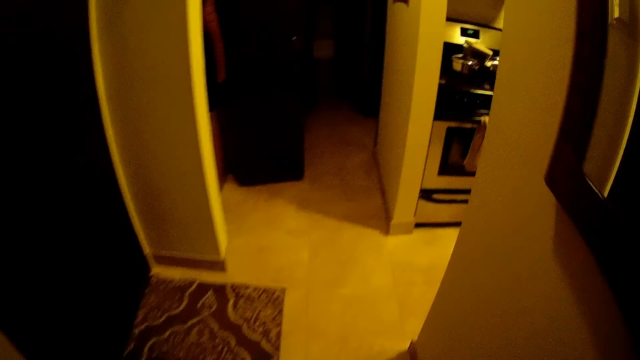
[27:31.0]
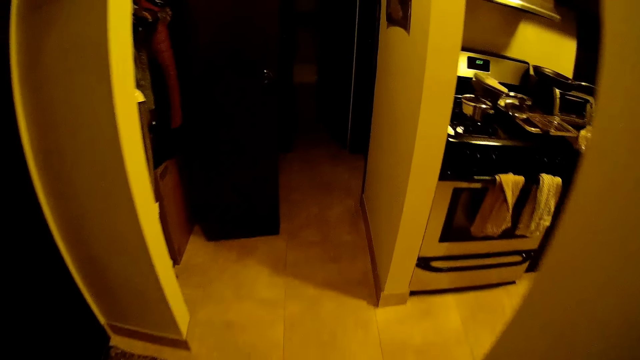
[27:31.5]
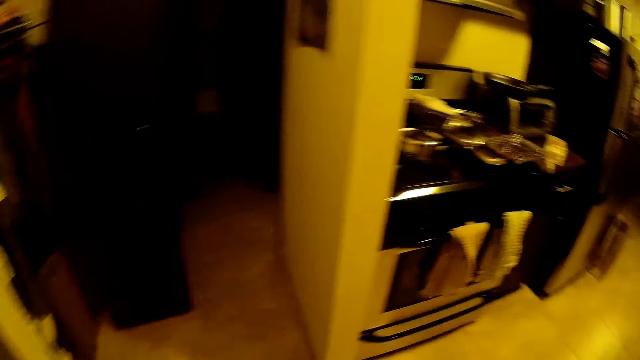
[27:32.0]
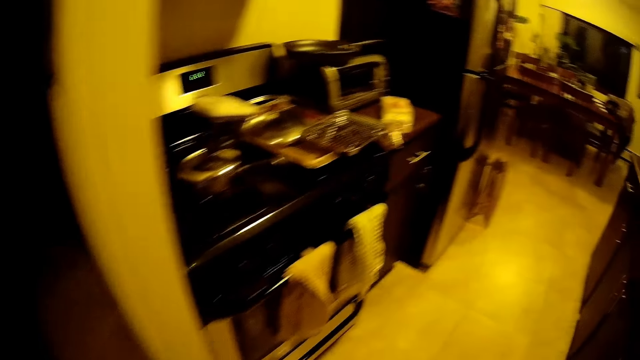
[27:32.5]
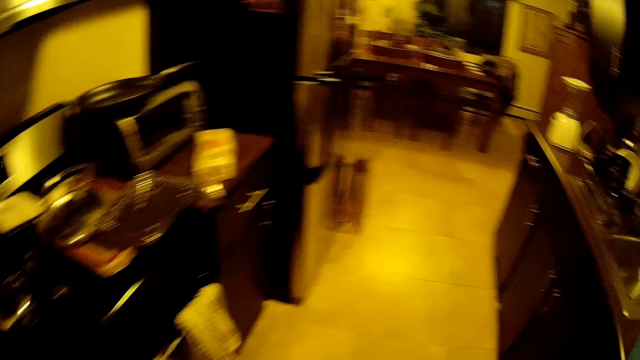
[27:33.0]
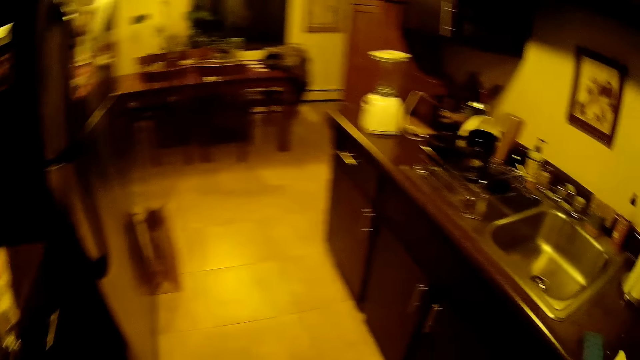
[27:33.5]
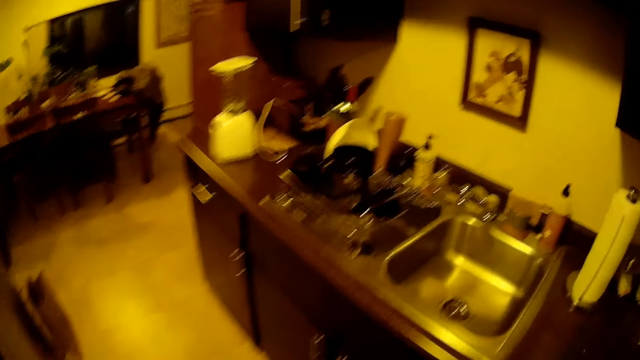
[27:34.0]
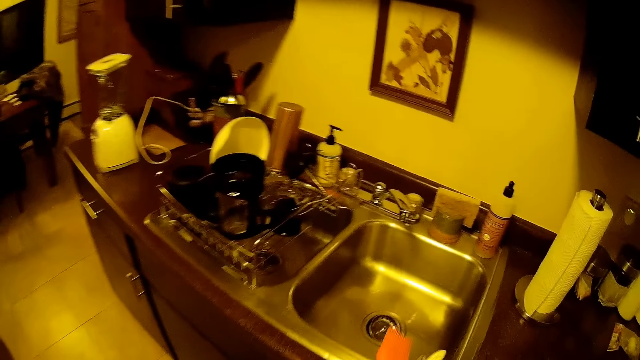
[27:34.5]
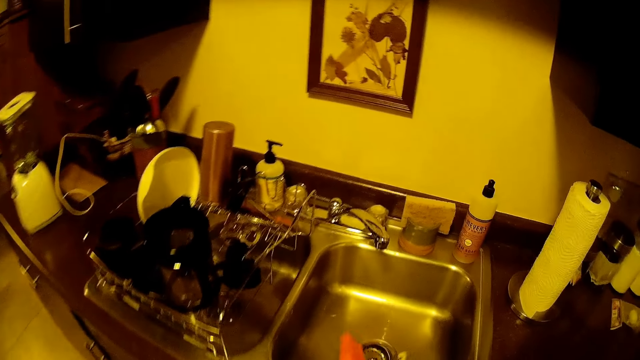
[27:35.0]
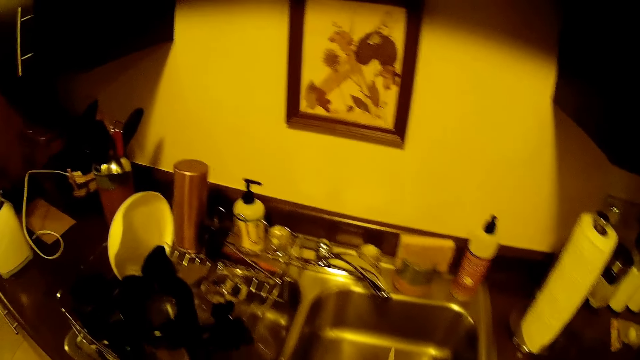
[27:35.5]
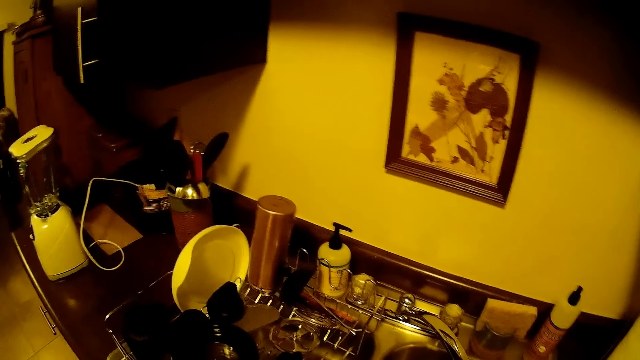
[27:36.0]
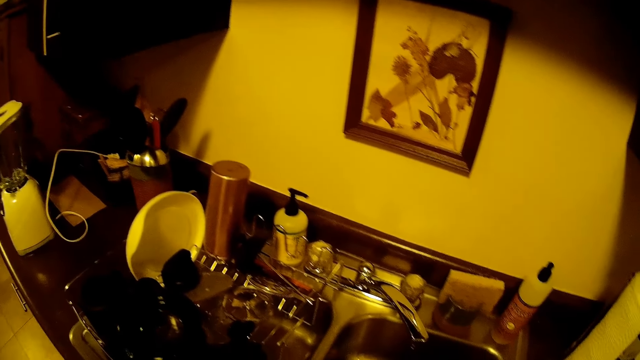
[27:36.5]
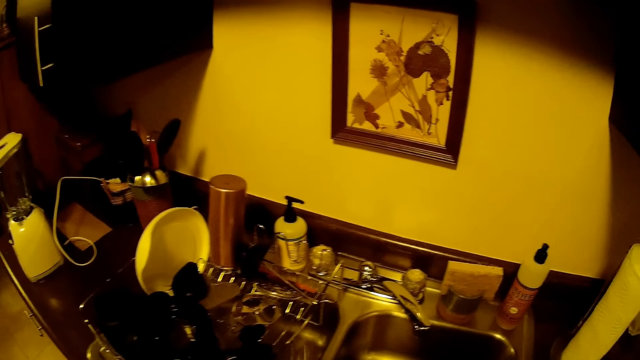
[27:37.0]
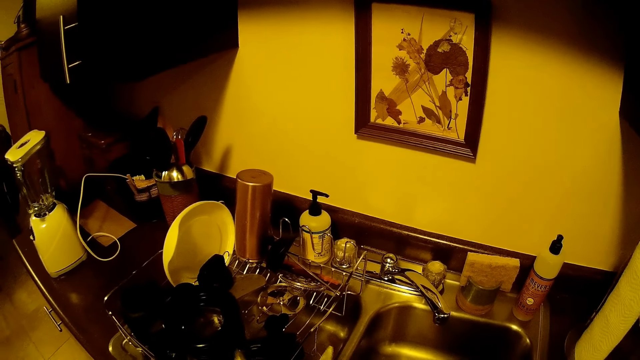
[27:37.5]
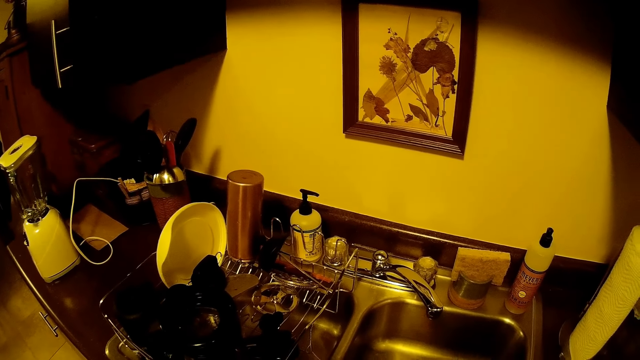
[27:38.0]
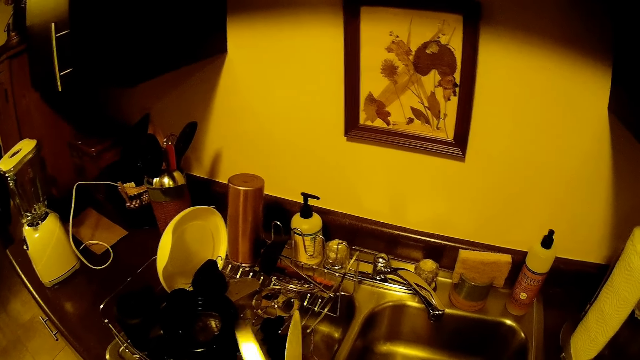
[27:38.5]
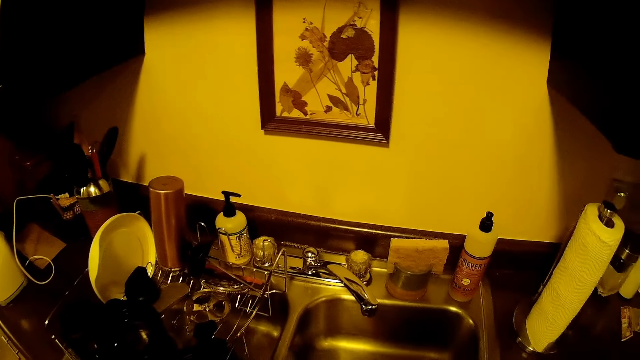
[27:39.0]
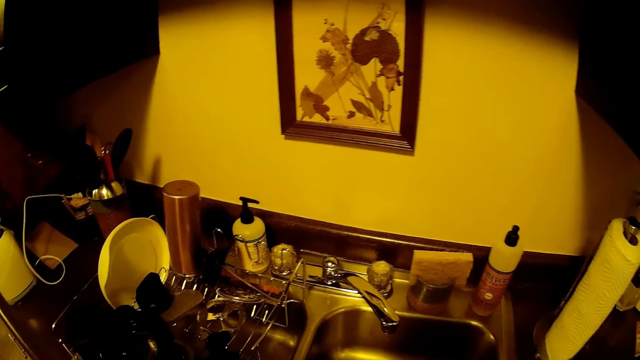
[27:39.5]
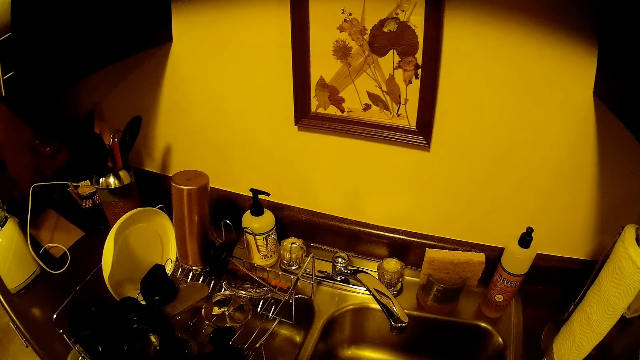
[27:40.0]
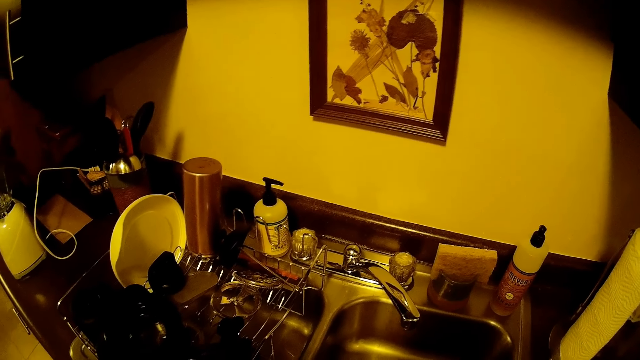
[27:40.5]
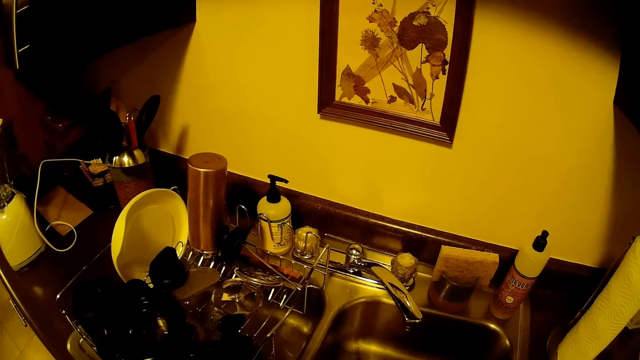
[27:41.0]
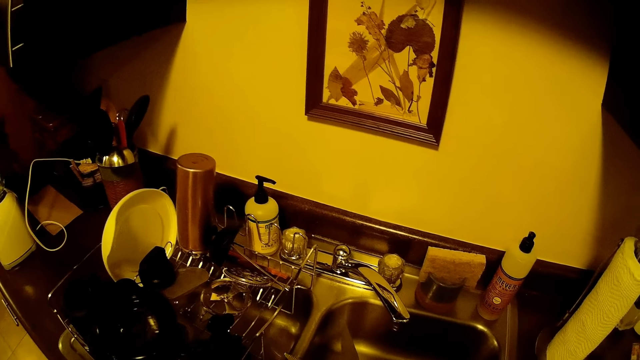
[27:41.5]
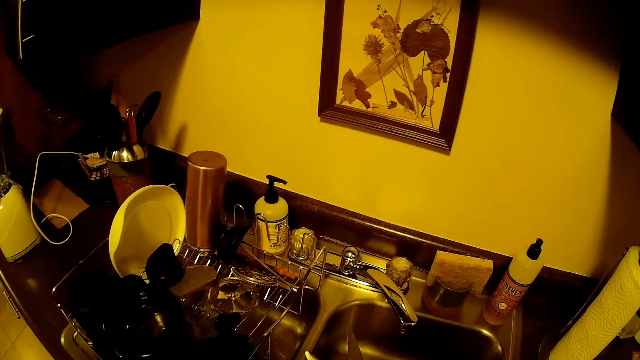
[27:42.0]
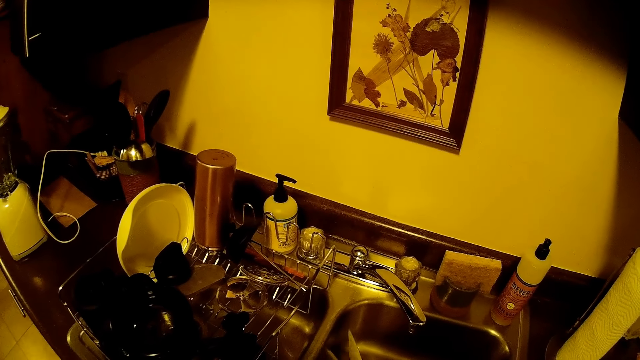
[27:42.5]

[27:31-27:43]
The camera wearer walks into a kitchen from the parlor. They hold two knives with both hands. They separate the knives with both hands. They put the knives together with their hands.

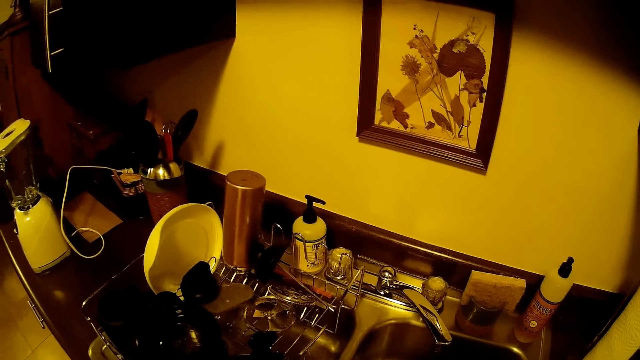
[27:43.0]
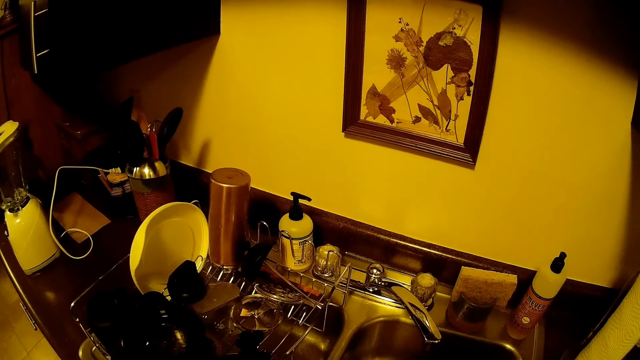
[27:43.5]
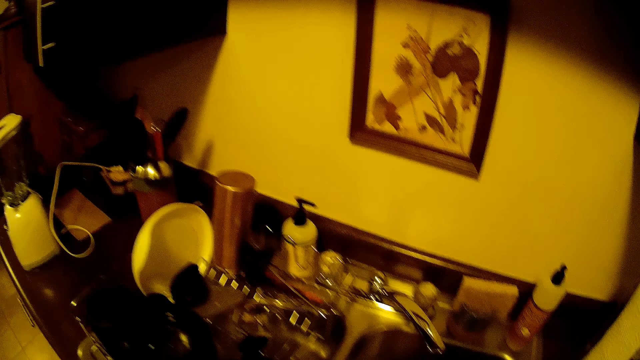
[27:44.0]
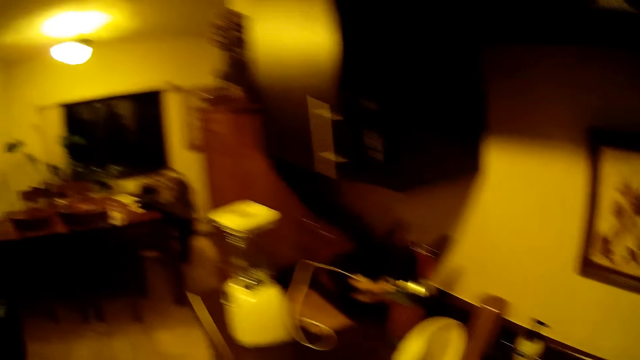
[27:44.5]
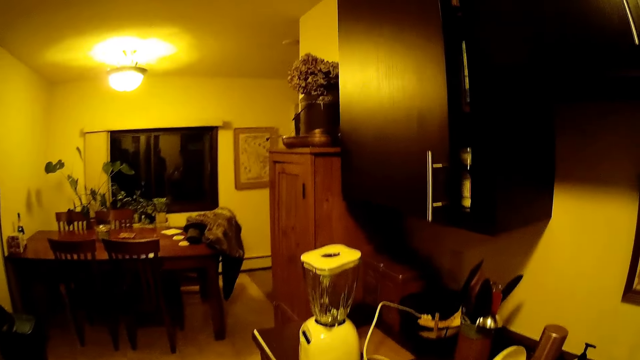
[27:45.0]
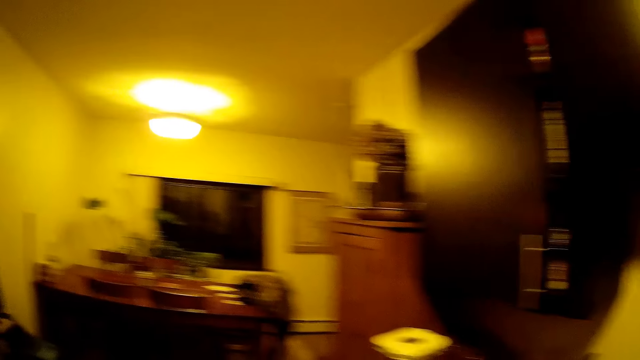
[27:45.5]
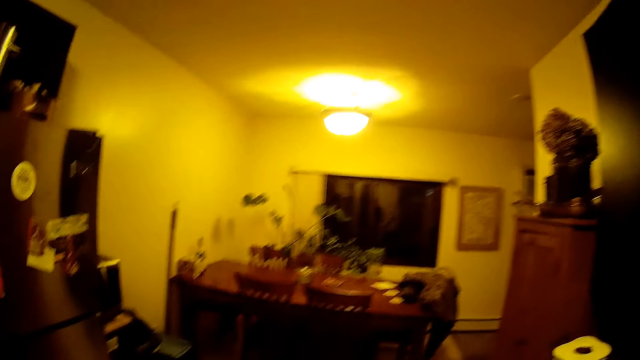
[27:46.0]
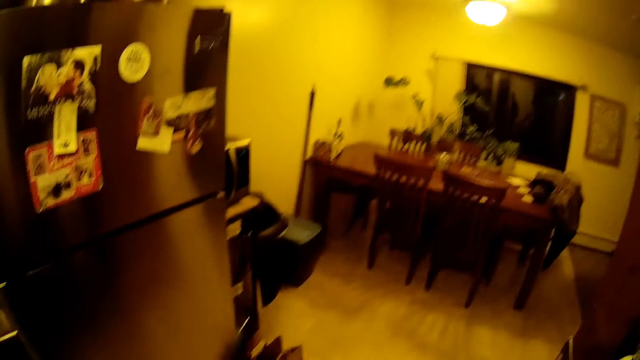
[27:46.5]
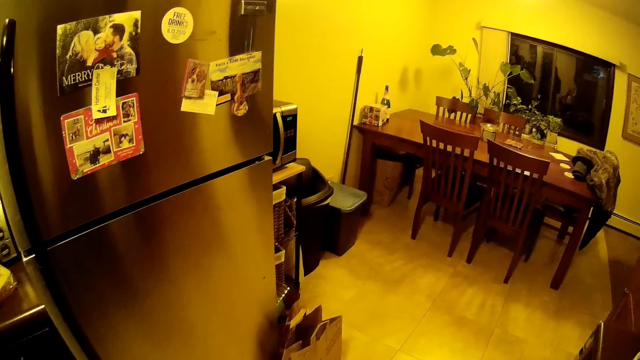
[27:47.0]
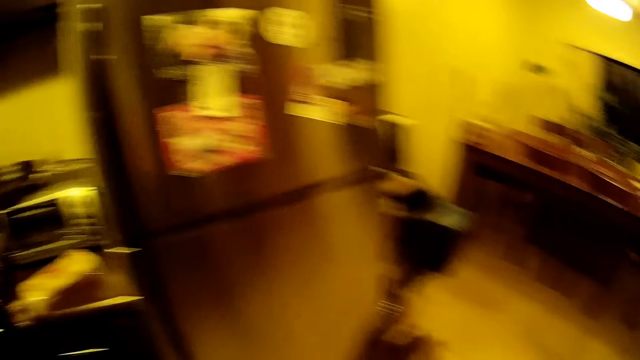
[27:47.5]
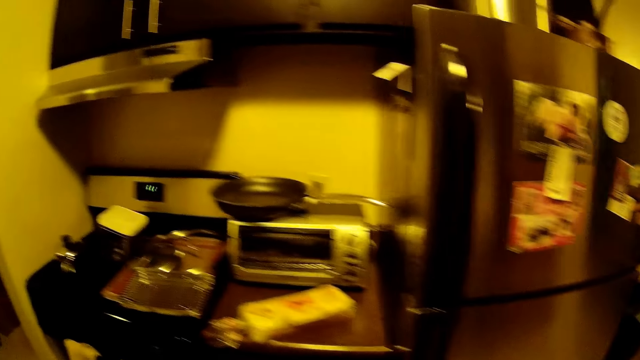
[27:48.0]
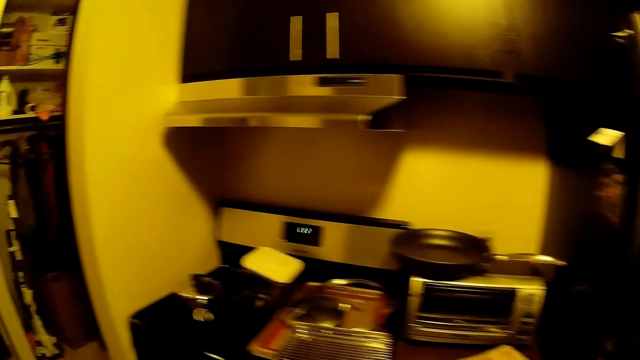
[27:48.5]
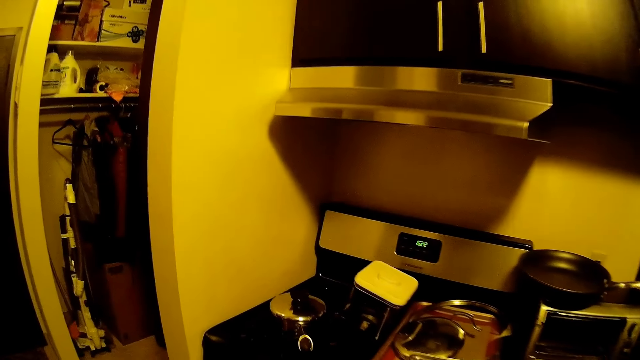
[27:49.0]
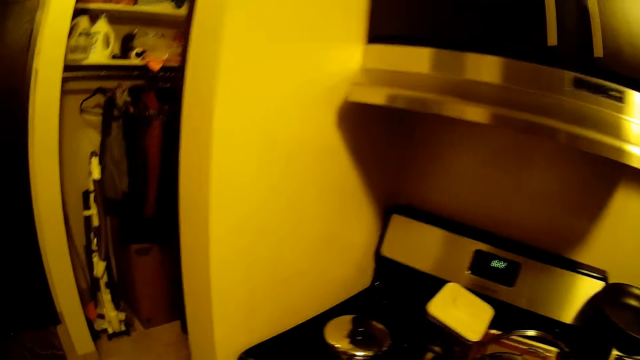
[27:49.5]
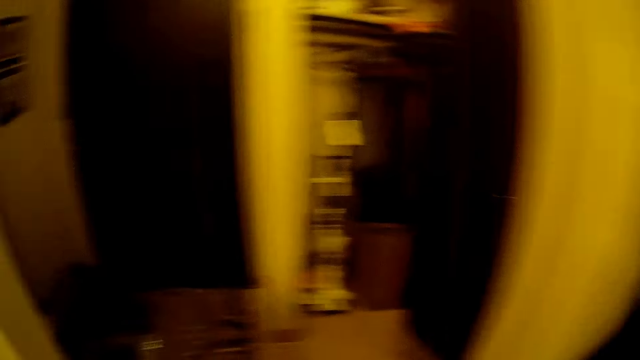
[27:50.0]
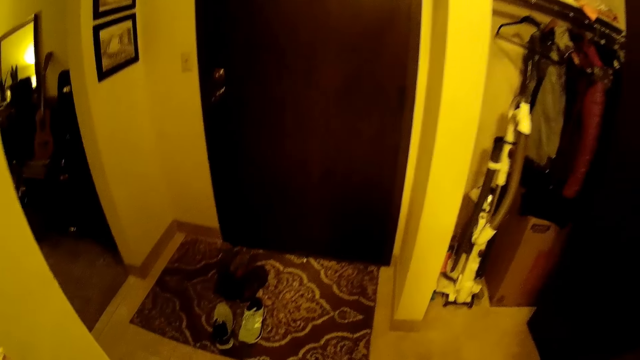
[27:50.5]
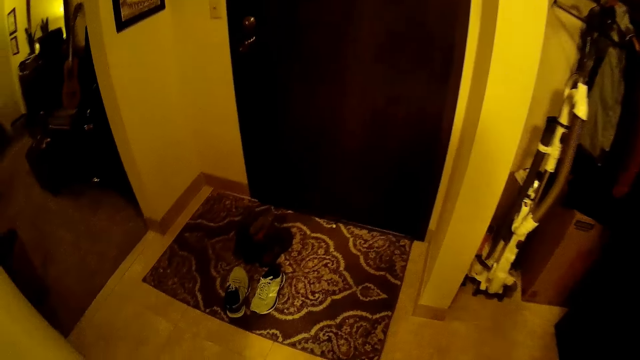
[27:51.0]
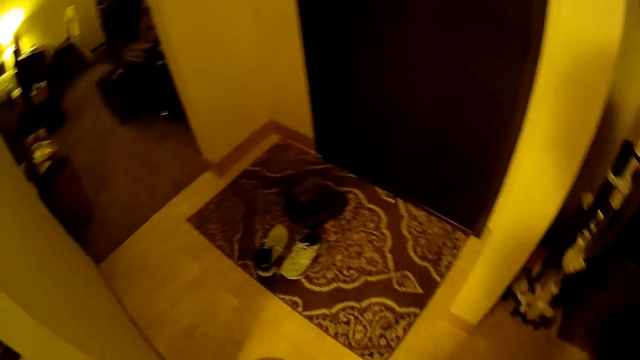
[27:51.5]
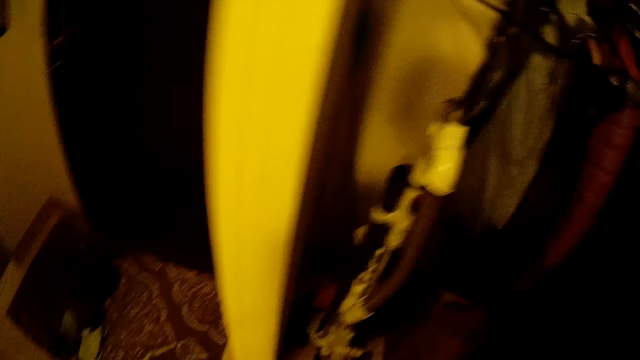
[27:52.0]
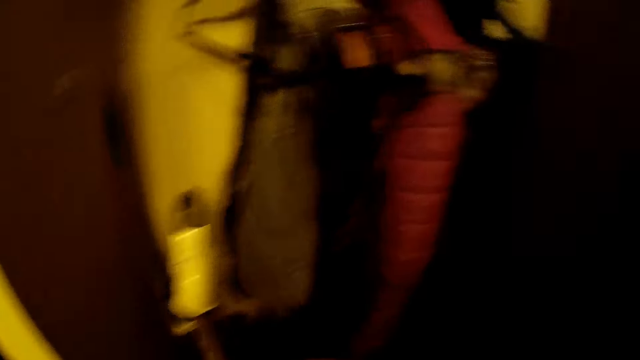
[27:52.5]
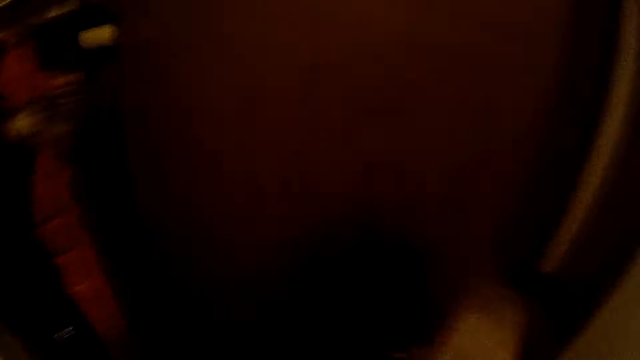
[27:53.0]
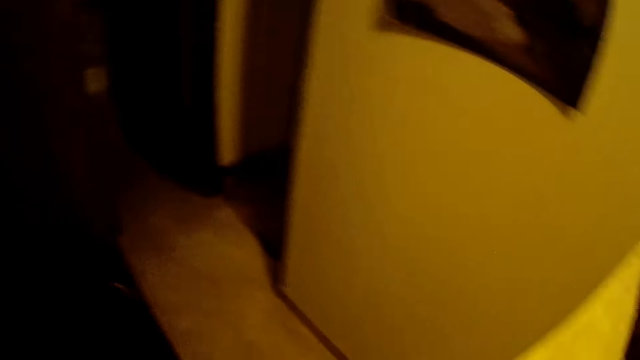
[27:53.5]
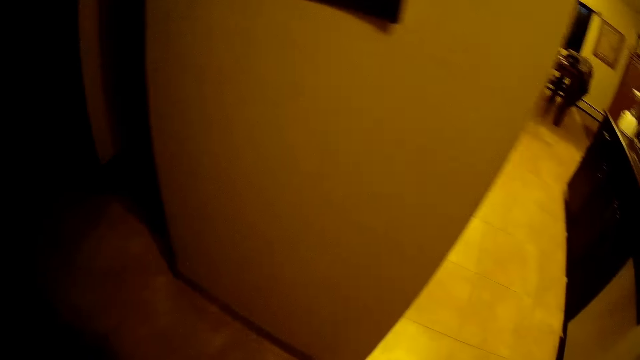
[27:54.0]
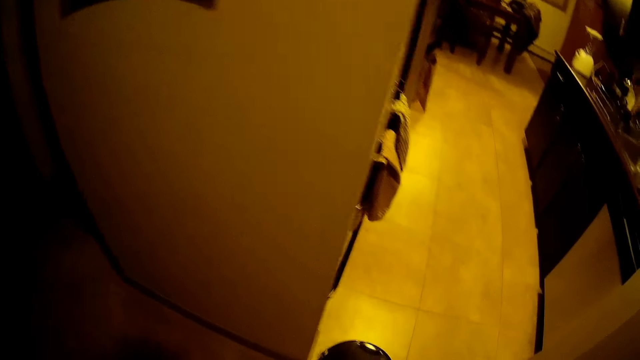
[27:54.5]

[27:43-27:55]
The camera wearer looks around. They walk around. They look around.
